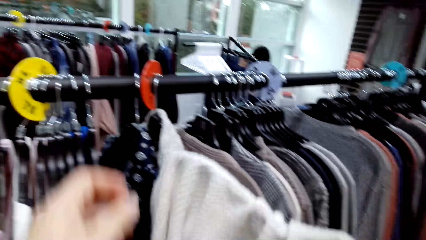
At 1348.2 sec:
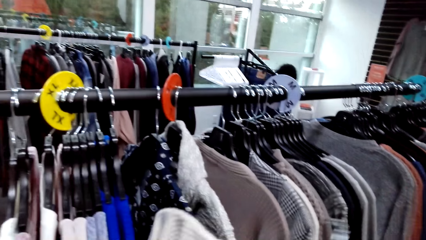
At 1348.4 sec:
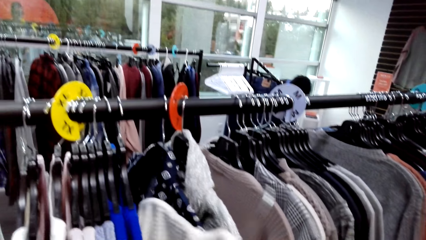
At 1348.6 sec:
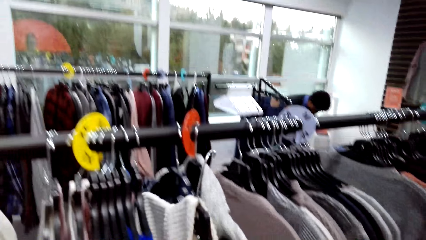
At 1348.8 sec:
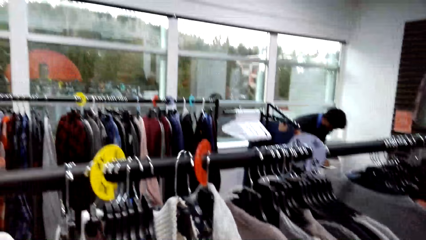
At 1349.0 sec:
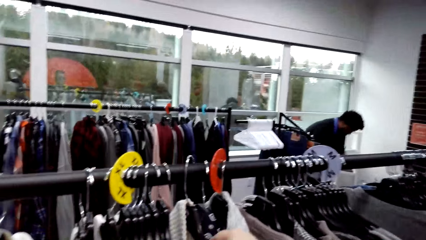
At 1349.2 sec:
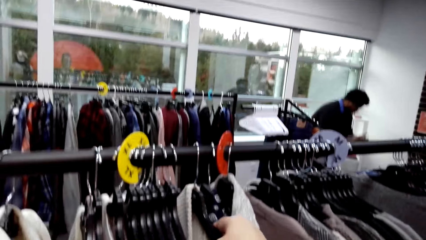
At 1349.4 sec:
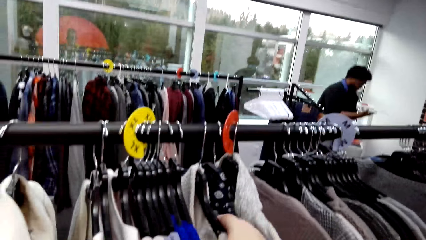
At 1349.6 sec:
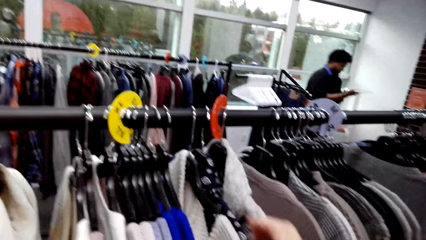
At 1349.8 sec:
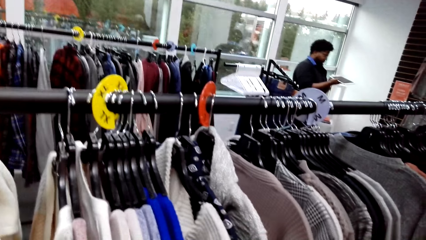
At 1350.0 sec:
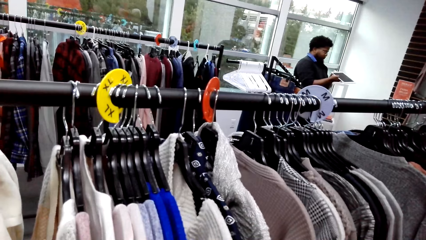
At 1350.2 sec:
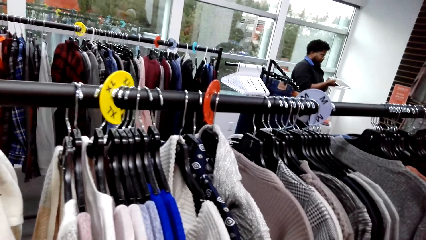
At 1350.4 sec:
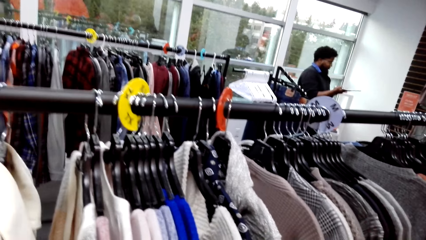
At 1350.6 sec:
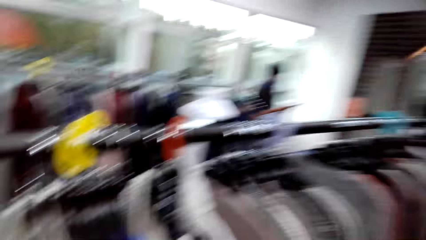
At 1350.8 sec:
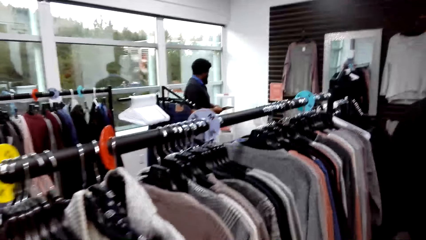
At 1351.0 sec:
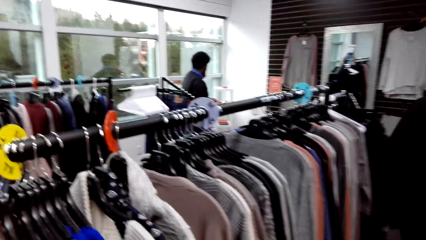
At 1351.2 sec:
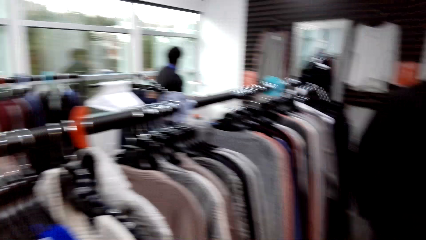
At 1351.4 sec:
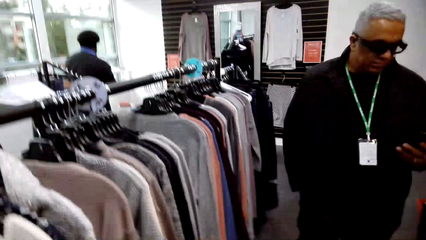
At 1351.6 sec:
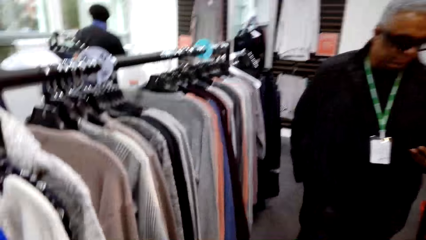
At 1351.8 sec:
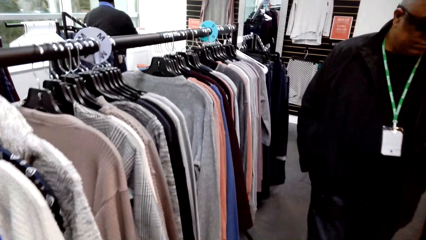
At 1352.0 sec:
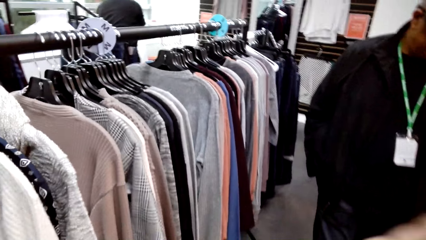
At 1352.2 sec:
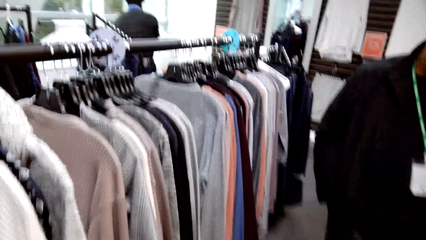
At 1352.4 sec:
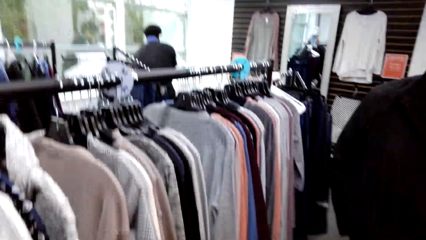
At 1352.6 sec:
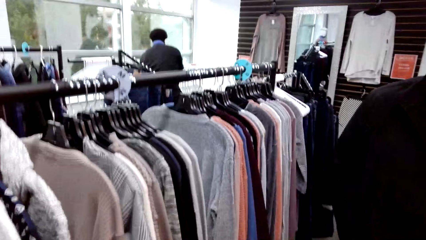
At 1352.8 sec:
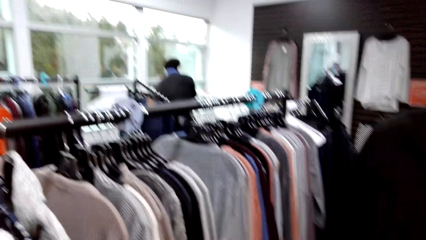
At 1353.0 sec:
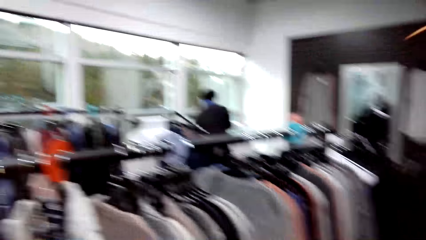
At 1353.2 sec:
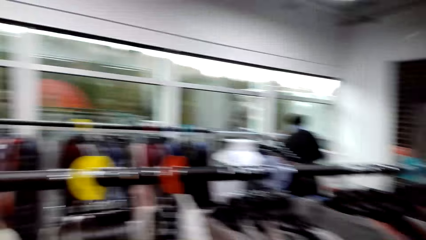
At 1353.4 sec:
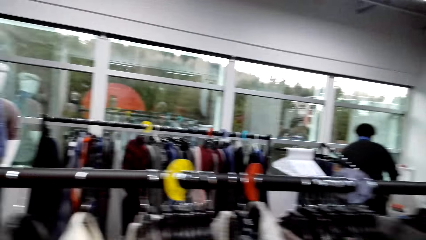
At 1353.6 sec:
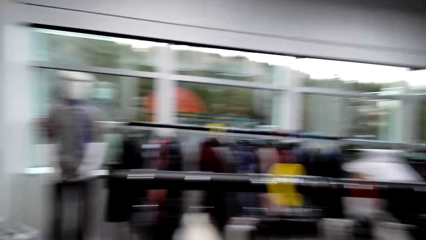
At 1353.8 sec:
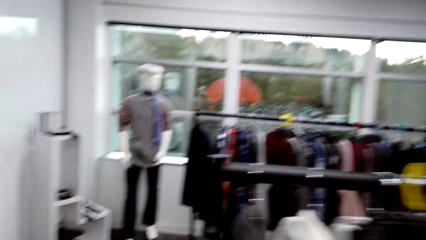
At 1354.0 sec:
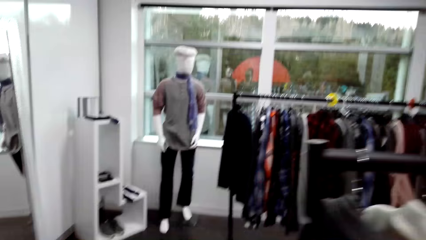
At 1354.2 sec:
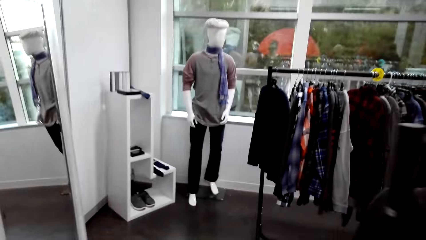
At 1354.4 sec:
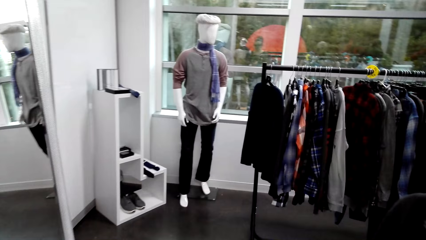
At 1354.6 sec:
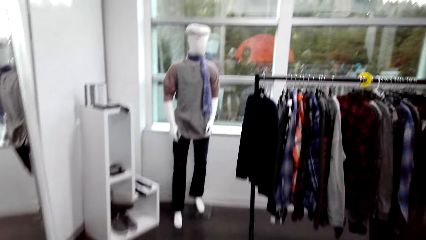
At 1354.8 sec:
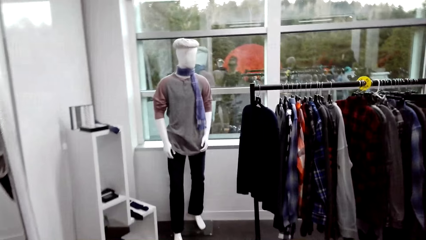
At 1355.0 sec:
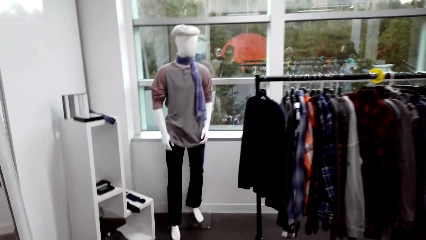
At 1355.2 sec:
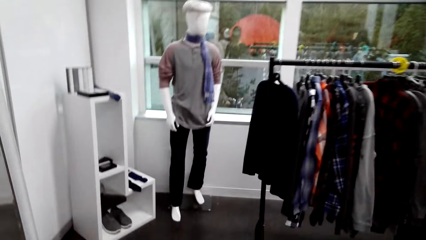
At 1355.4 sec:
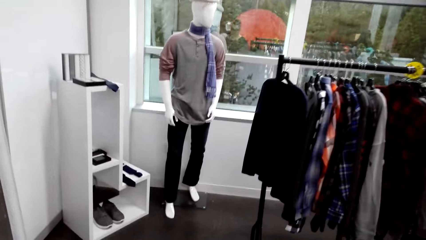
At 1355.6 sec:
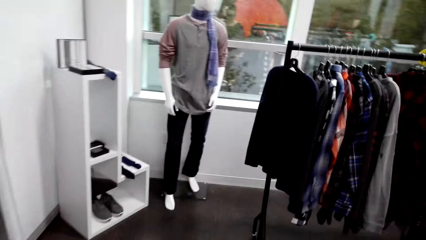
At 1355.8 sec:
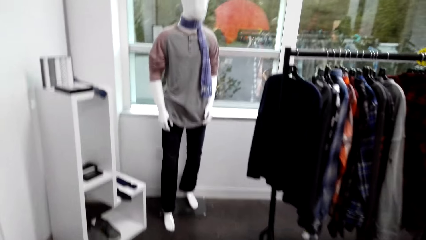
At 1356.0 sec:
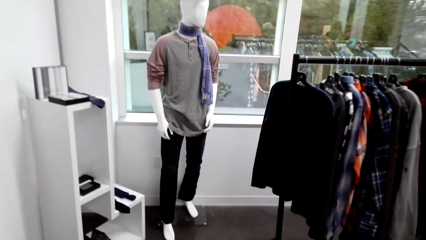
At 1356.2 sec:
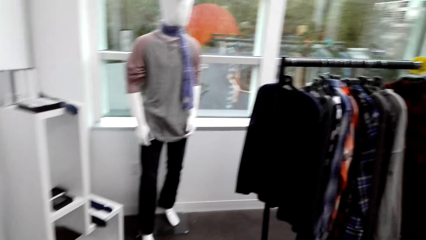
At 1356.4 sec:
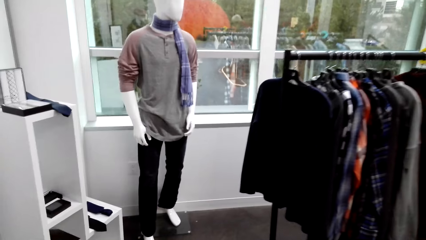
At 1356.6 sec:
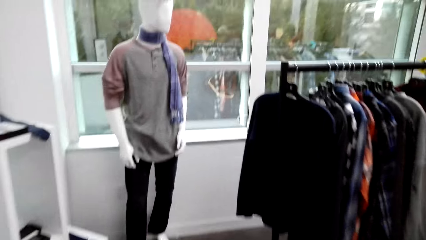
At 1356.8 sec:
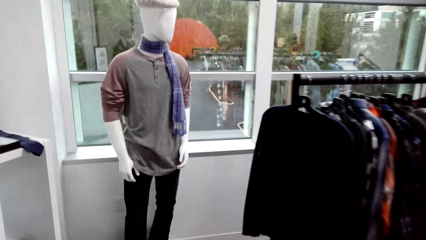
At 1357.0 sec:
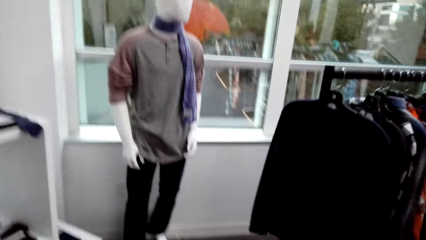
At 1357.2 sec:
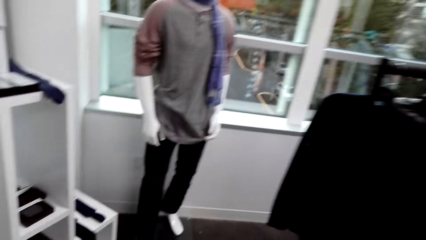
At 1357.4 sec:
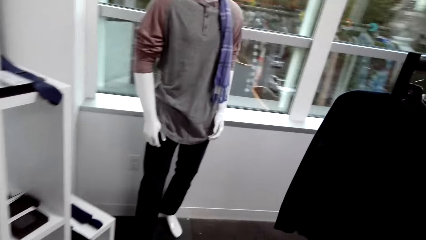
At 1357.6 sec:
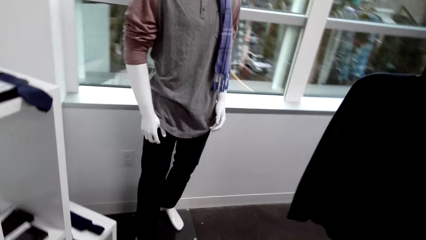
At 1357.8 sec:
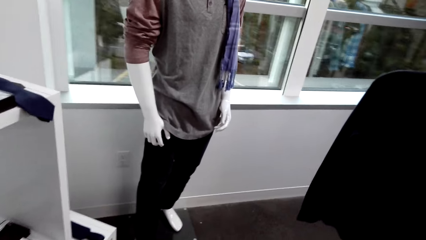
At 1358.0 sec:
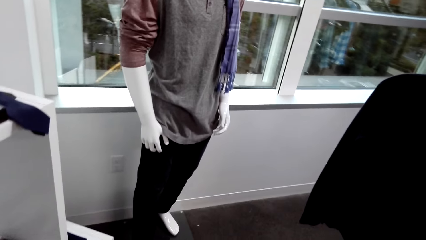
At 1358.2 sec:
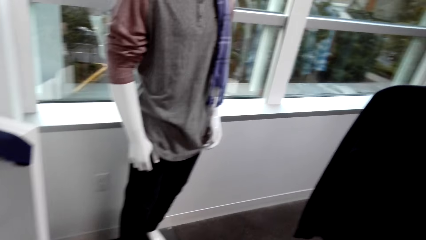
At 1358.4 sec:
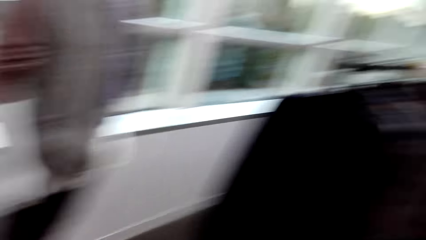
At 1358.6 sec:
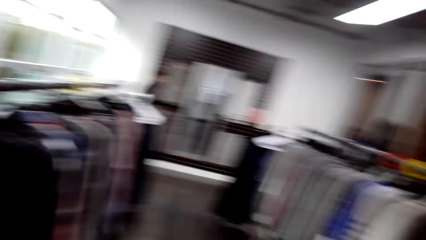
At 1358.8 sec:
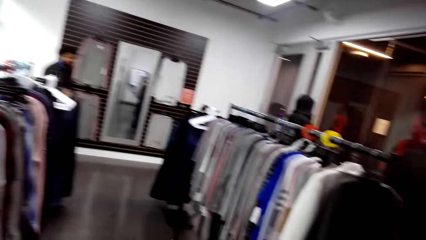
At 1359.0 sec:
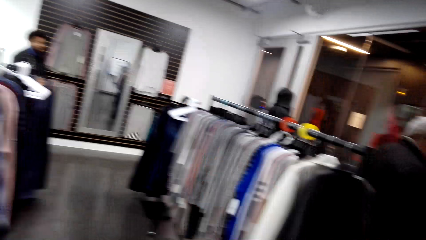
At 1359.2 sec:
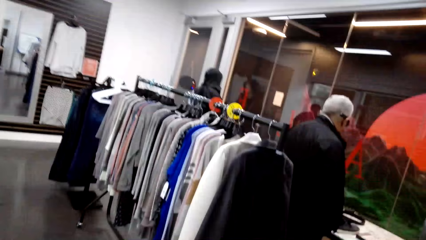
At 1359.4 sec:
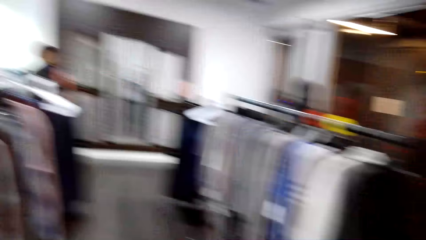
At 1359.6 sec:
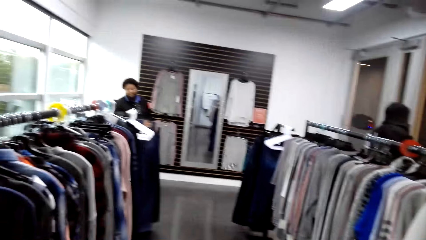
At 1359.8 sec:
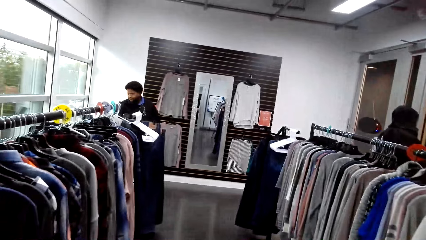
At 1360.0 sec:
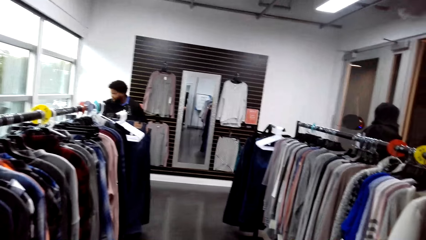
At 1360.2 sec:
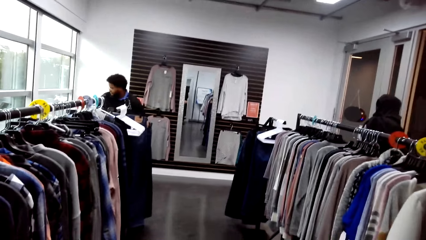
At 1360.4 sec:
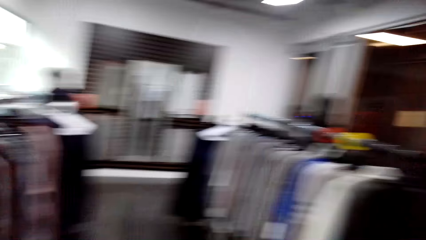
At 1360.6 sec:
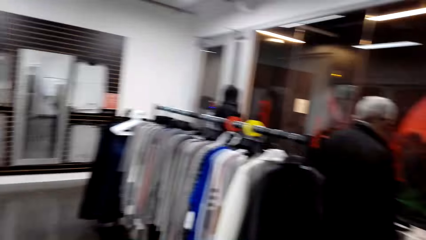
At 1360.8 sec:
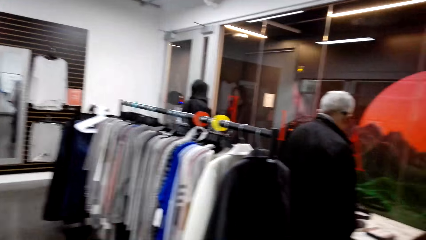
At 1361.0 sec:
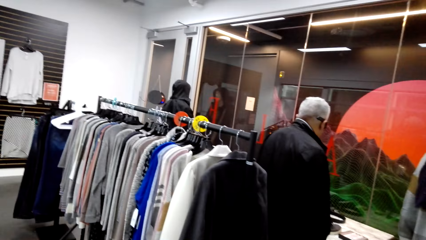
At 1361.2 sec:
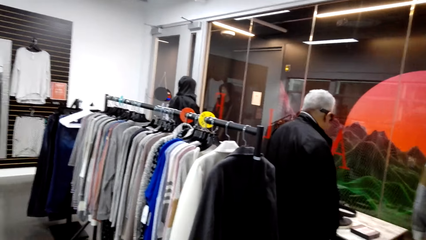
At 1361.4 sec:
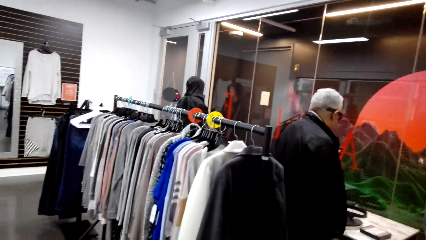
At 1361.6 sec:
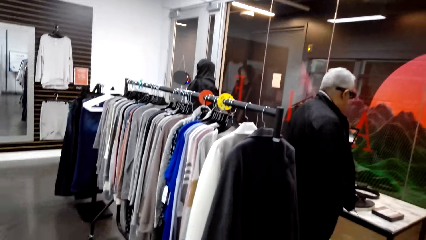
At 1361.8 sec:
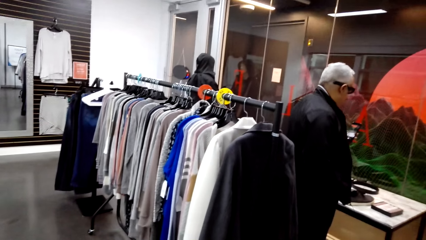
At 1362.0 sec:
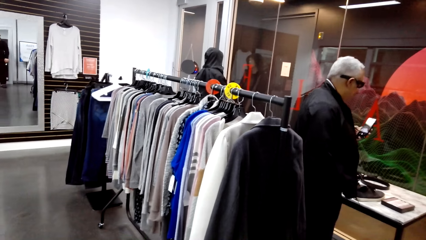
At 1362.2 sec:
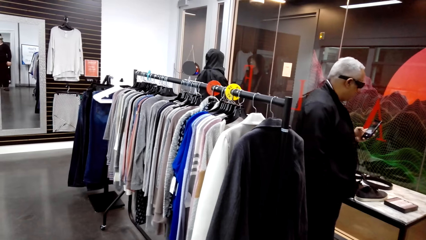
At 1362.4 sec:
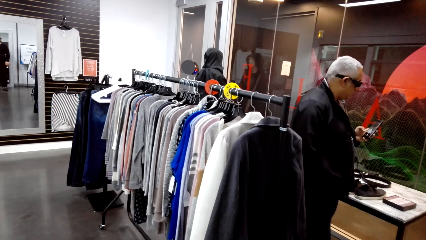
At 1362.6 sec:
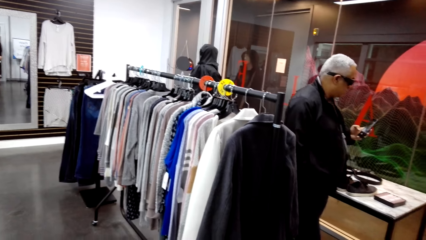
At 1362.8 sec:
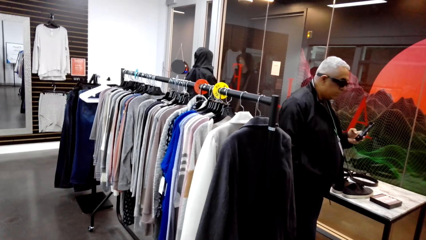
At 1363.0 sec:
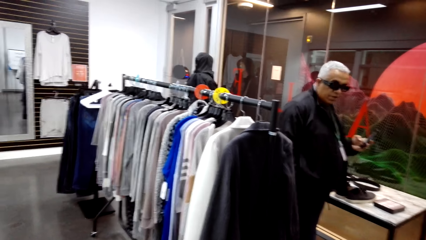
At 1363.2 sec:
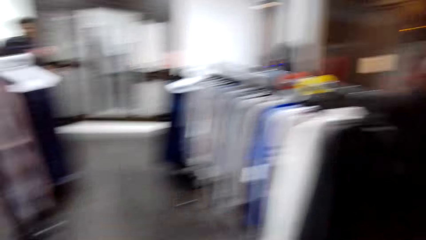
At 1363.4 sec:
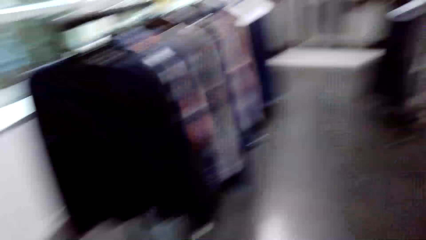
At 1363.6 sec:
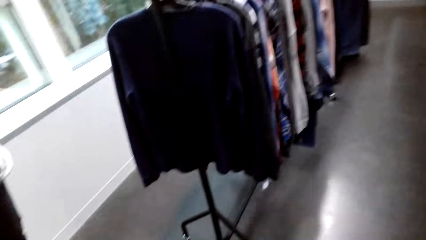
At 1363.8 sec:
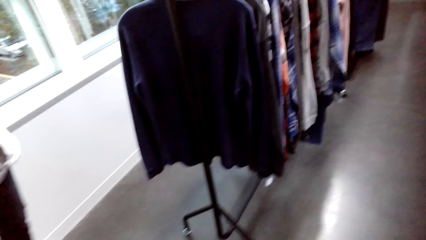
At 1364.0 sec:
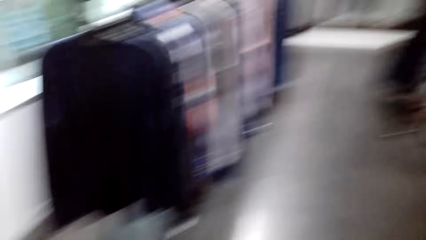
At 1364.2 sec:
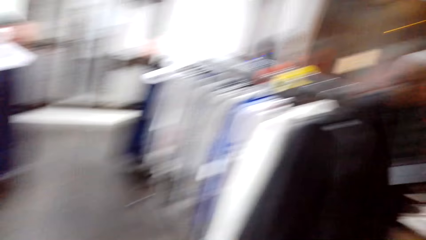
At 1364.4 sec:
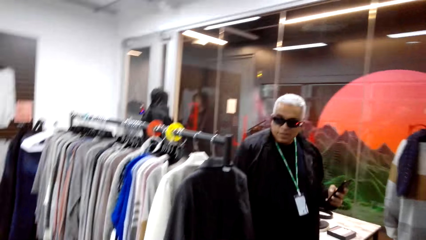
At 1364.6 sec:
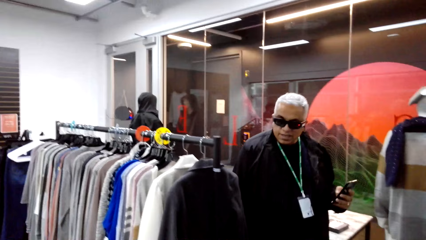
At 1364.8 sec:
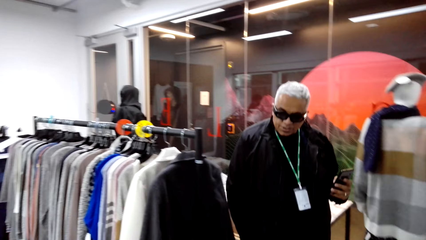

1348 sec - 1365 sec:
A man stands in the clothing store. The man holds a tablet in the clothing store. Another man walks around in the clothing store. The camera wearer walks around in the clothing store. The first man stands in the clothing store. The other man stands in the clothing store, holds a phone in the store. The camera wearer walks around in the clothing store.
